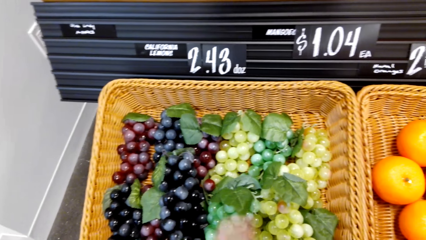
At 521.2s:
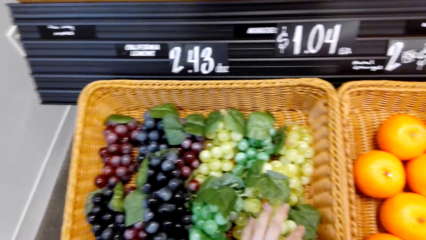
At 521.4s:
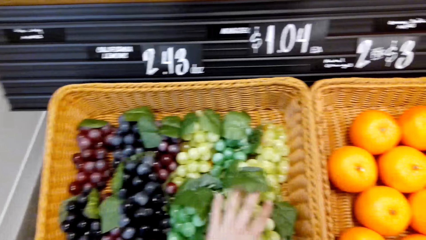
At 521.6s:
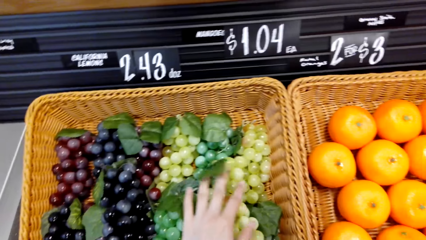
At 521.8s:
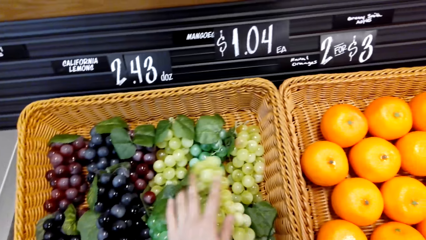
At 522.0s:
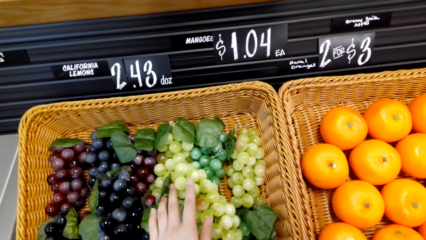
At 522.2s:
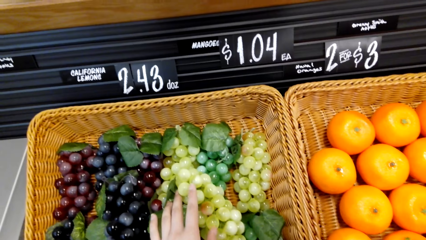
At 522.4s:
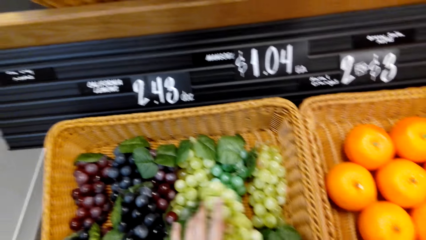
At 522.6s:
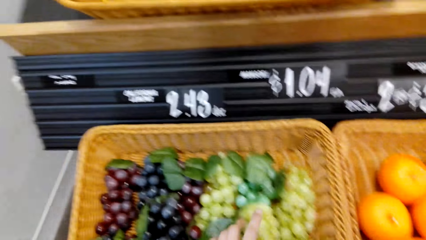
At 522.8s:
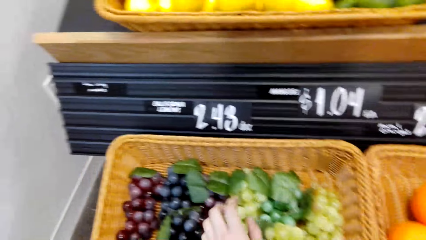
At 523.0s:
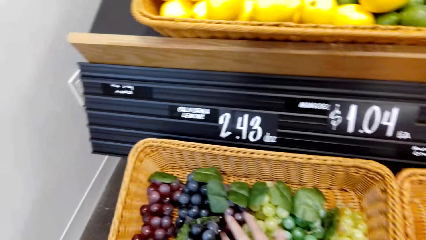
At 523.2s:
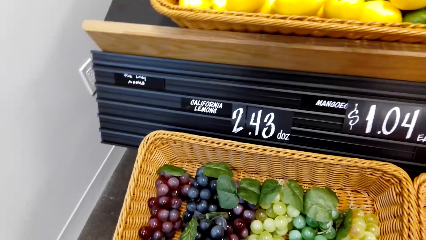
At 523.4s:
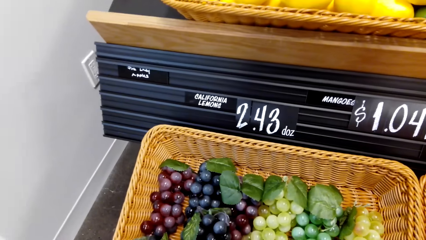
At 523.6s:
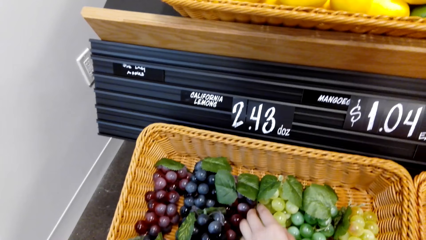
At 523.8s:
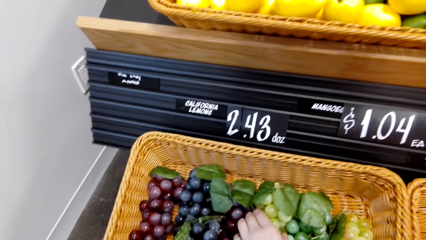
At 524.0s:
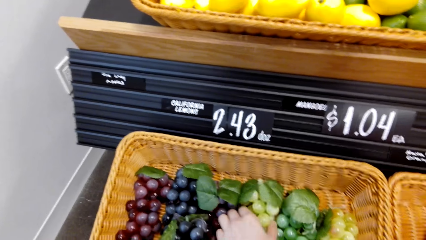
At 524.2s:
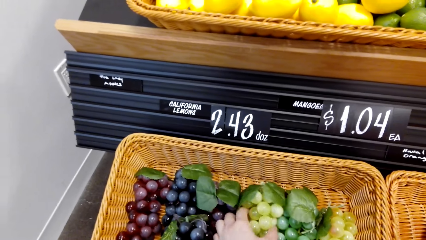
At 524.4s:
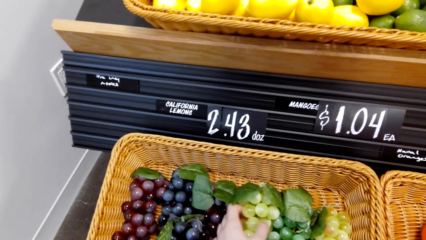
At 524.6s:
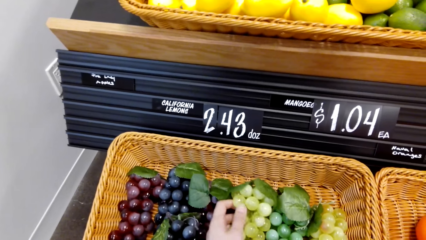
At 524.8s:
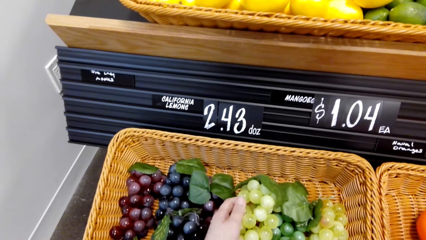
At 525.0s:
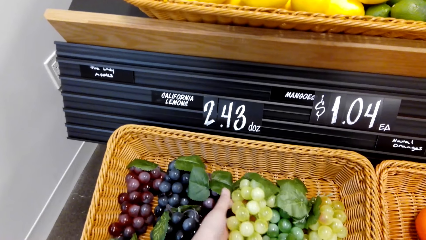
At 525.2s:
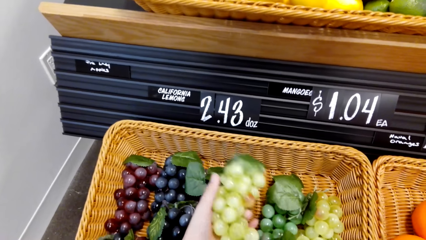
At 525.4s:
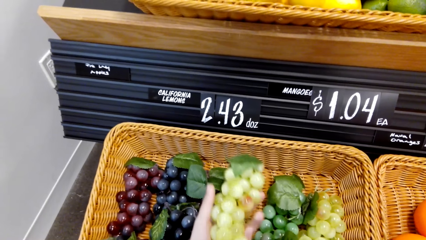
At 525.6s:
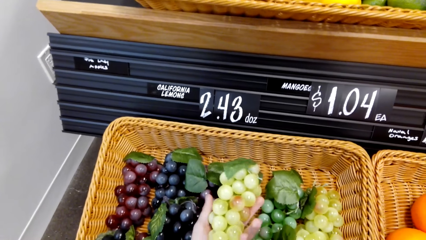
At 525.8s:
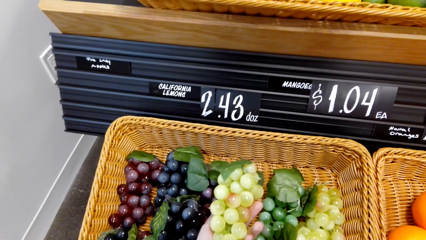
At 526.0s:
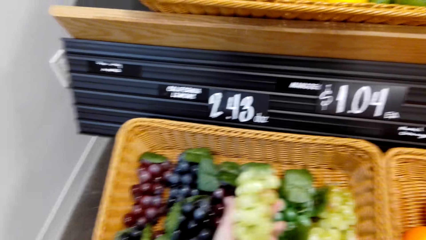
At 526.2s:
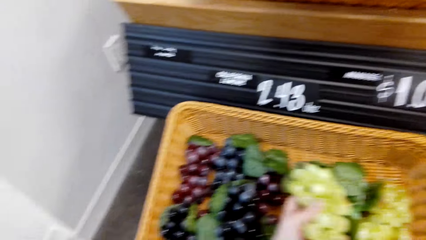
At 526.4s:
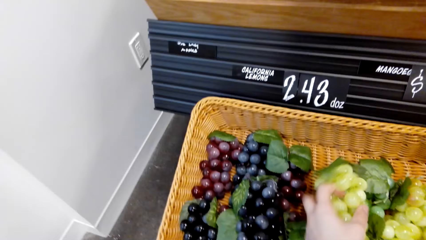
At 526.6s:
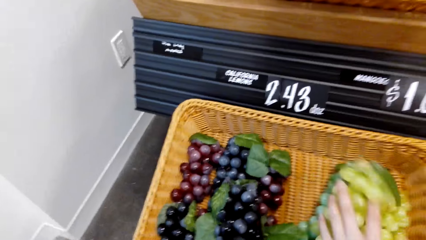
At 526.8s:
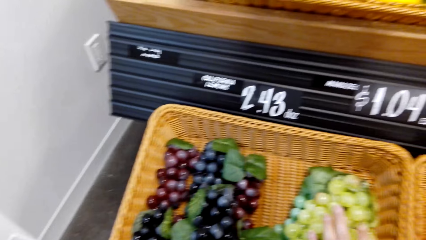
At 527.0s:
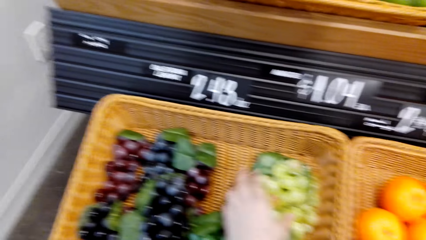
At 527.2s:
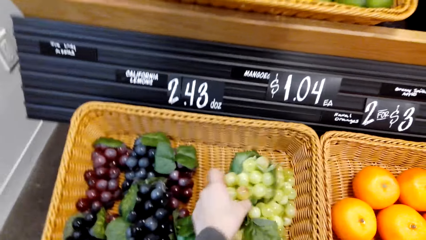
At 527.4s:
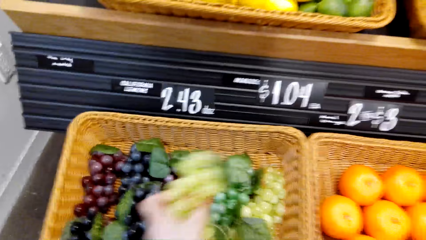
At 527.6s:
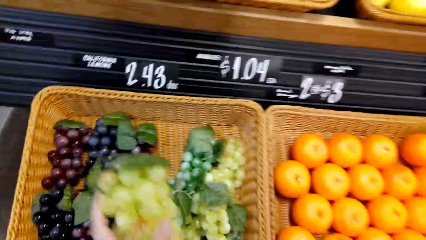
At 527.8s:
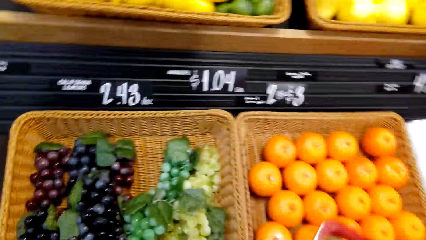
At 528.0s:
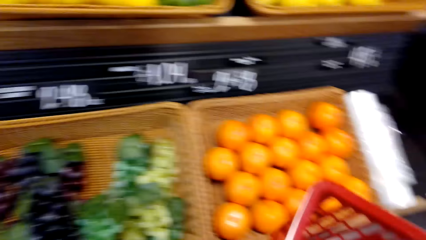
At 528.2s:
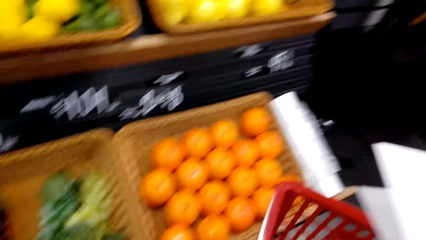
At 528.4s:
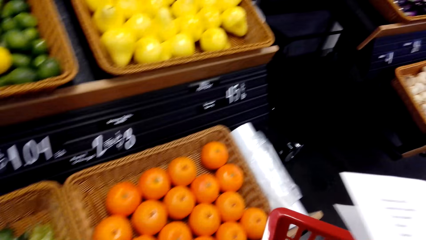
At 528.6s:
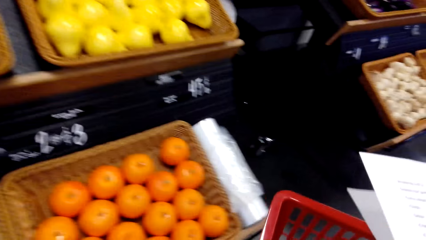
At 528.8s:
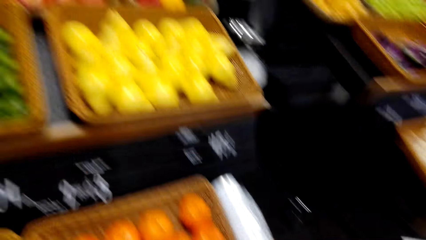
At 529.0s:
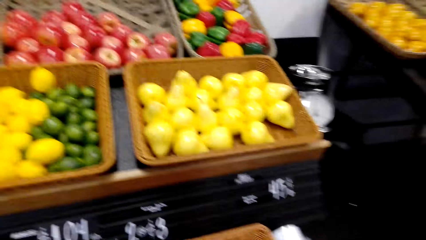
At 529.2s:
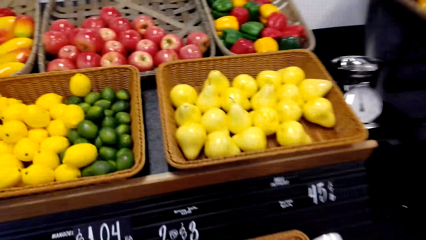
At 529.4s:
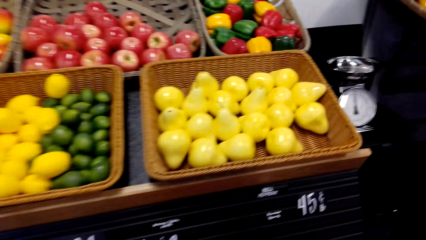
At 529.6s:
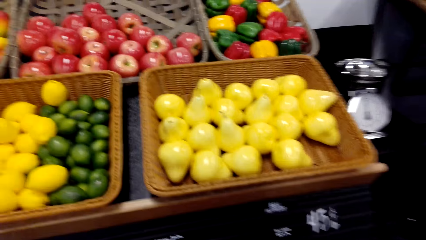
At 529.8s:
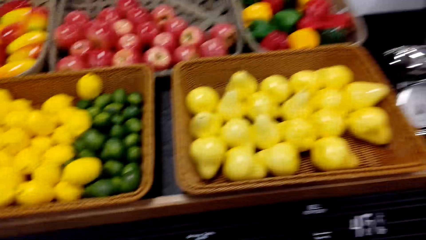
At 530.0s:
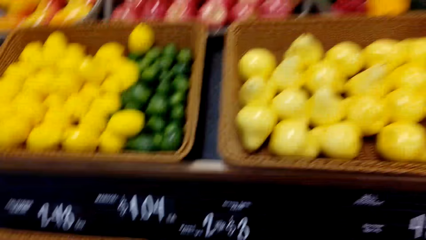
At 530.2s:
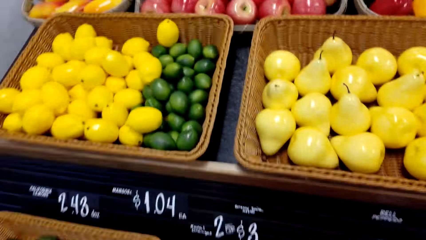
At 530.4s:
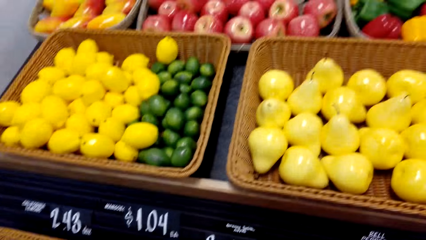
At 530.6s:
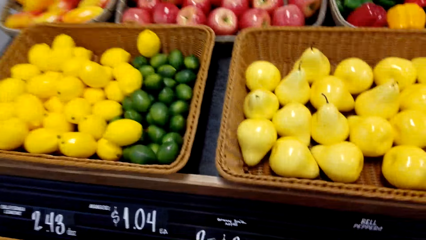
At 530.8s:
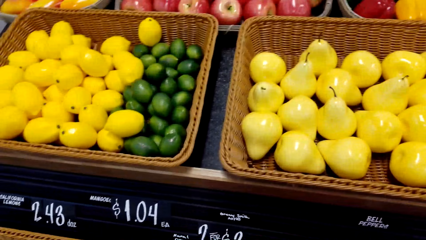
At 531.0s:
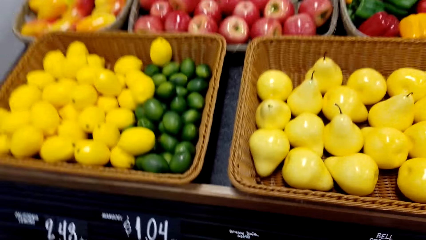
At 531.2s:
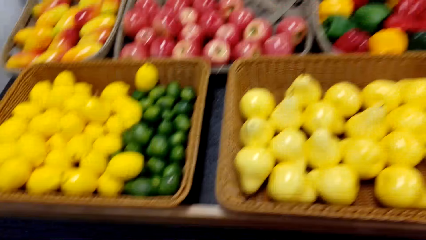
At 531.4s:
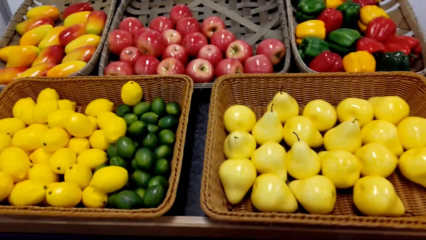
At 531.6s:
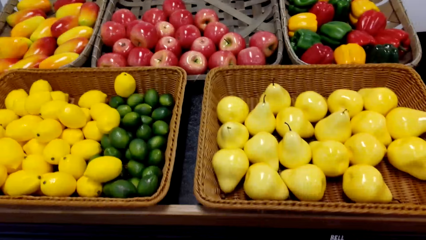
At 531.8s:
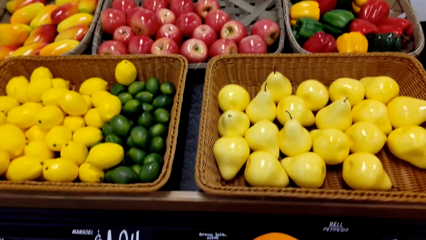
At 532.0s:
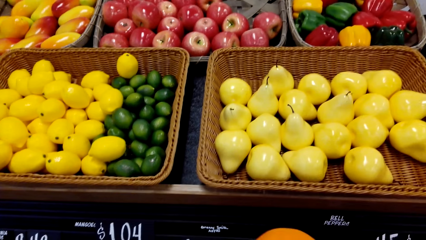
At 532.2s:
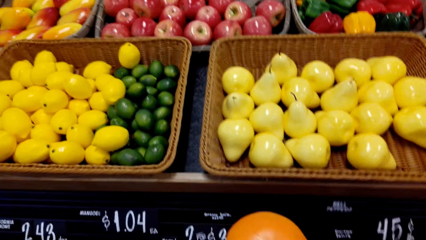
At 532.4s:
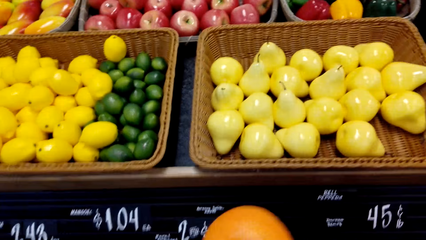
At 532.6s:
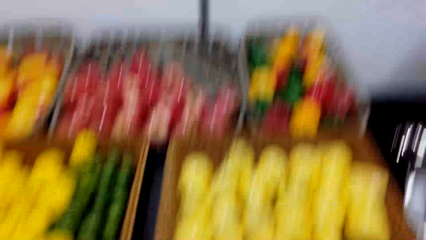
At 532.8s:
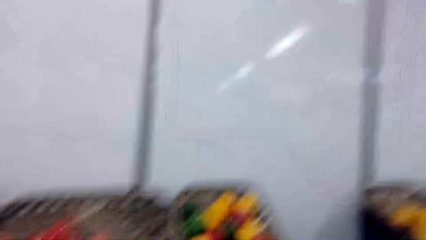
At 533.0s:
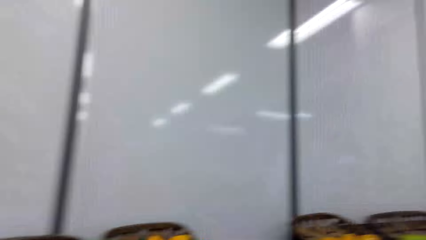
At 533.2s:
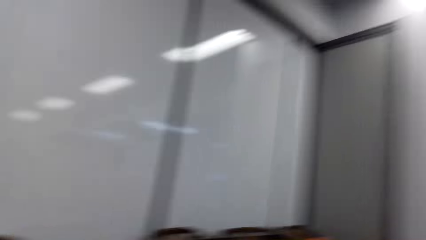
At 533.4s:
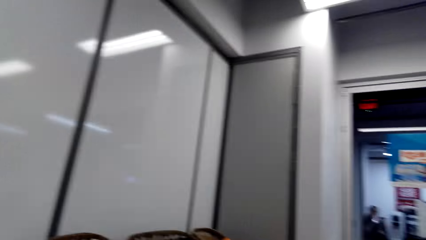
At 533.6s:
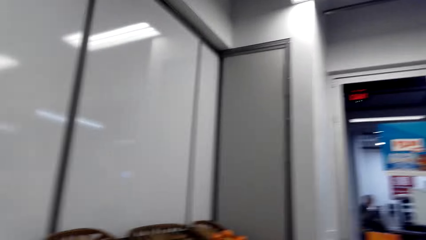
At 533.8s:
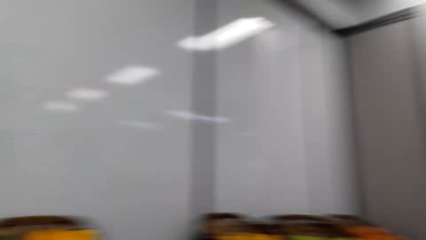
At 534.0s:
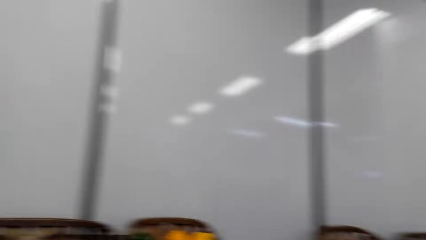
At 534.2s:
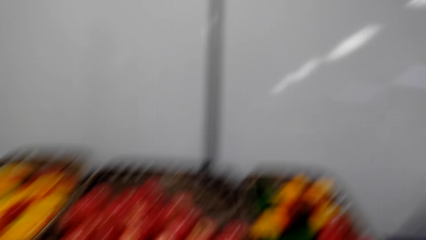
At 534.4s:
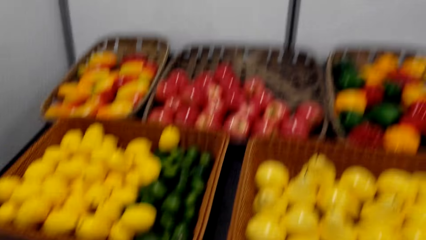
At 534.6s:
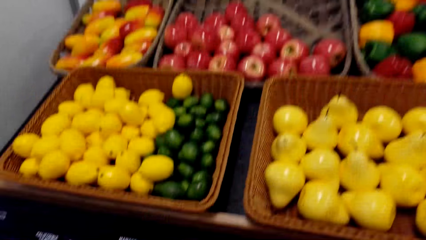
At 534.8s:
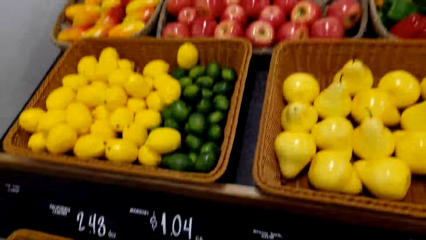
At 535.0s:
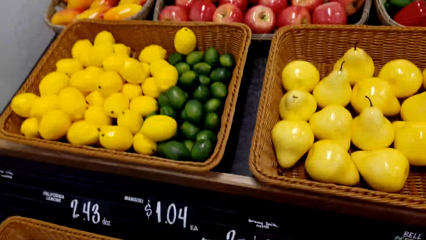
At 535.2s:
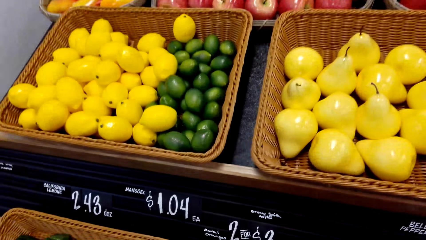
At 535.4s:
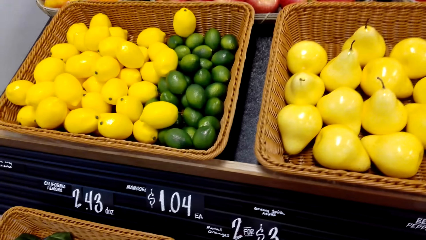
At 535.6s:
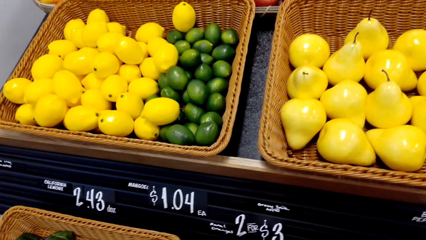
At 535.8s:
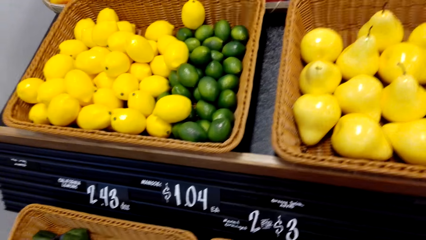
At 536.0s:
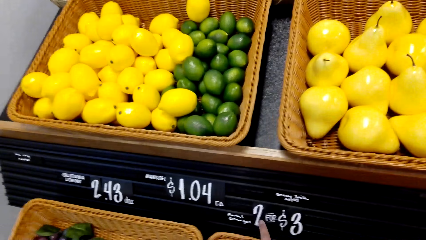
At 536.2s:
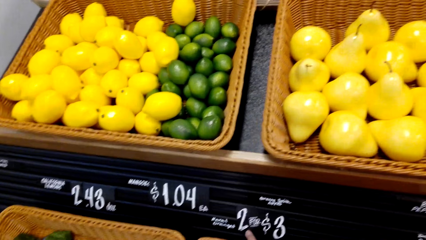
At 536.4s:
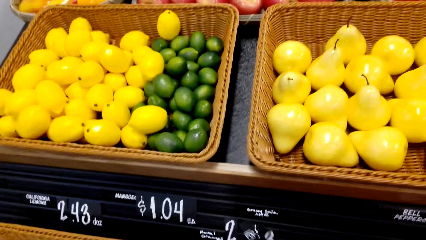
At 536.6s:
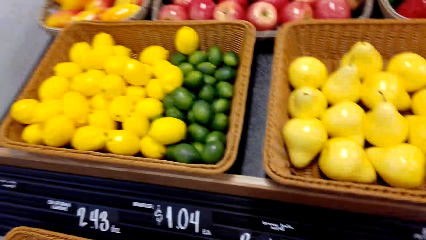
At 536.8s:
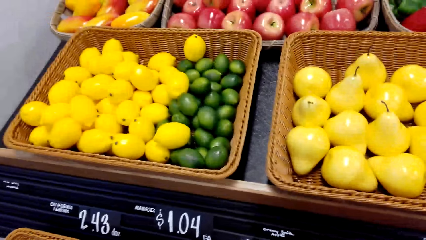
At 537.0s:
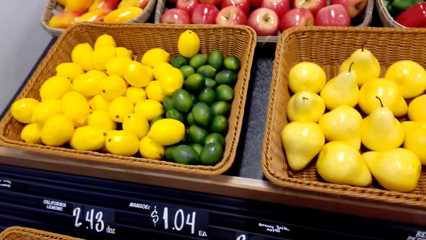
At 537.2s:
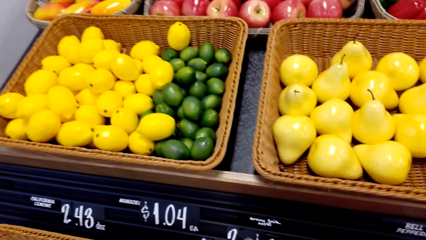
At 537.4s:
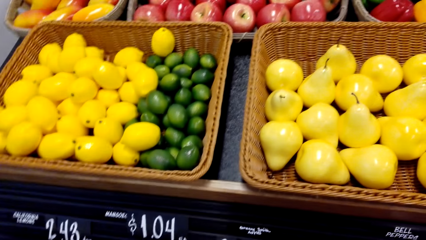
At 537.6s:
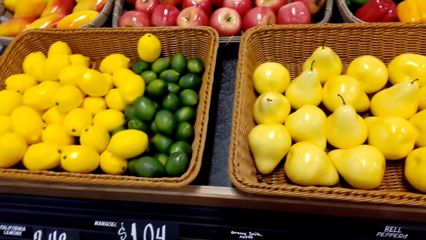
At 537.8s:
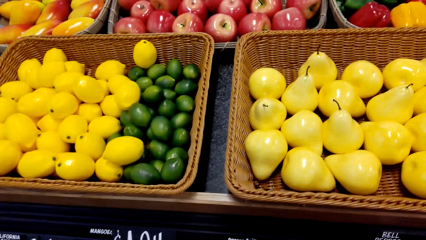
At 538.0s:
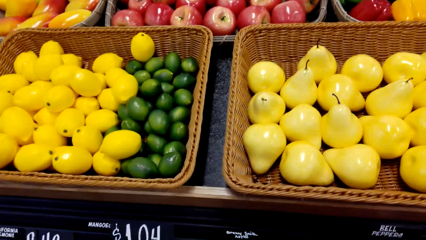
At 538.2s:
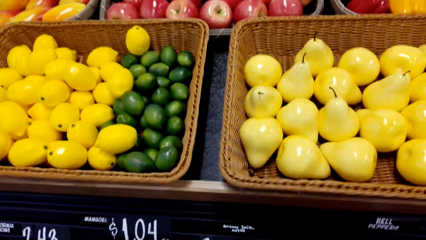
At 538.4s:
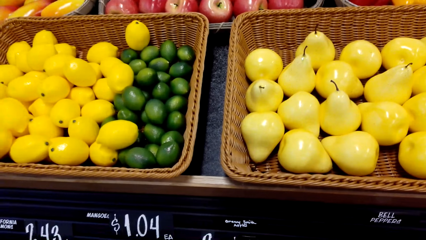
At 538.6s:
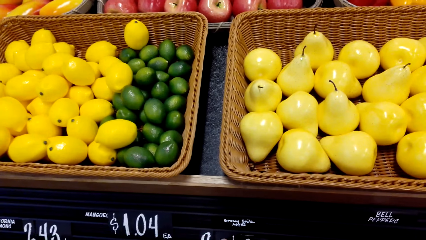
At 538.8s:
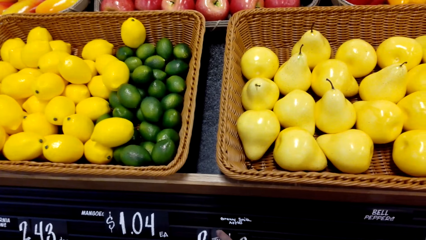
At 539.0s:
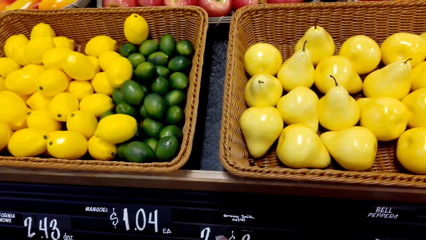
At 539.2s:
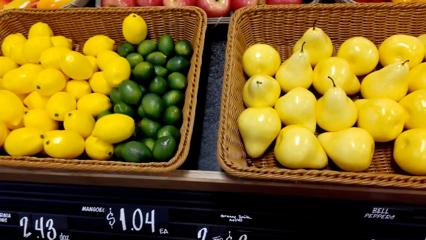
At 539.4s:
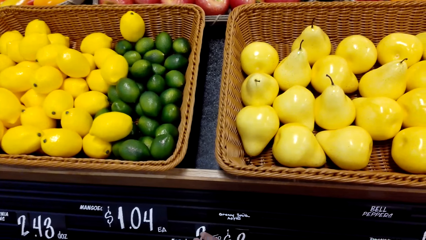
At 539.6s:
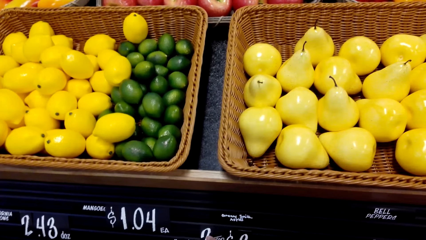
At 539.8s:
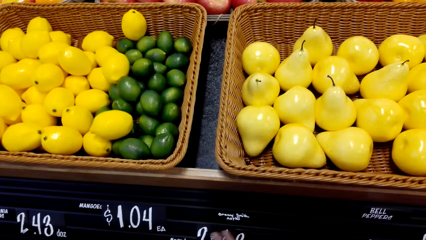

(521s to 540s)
The camera wearer stares at the grapes. They pick the grapes. They stare at the grapes. They put the grapes in the basket. They pick the grapes. They put the grapes in the shopping basket. They look around. They pick an orange. They stare at the orange.
